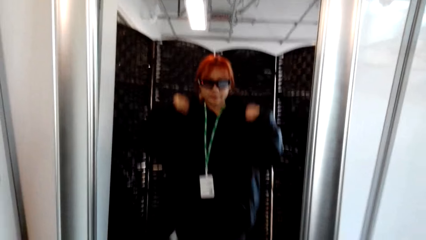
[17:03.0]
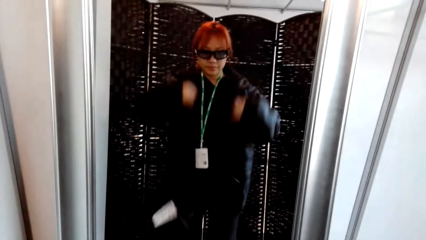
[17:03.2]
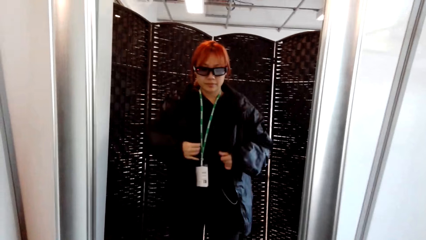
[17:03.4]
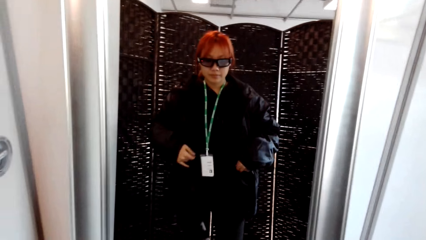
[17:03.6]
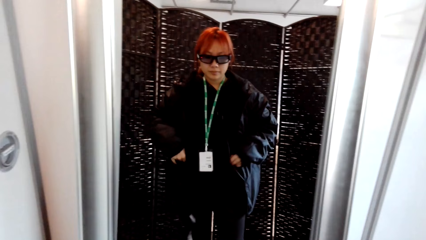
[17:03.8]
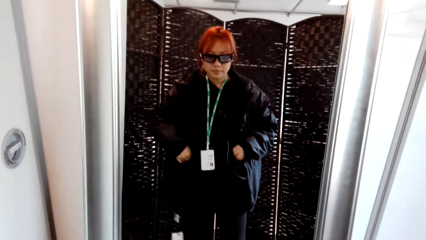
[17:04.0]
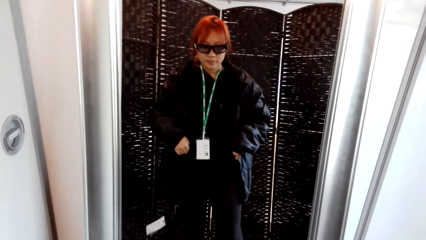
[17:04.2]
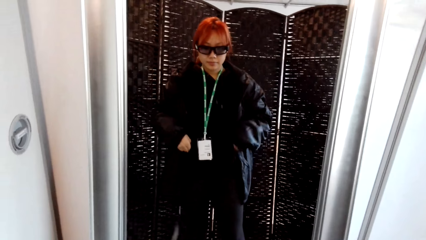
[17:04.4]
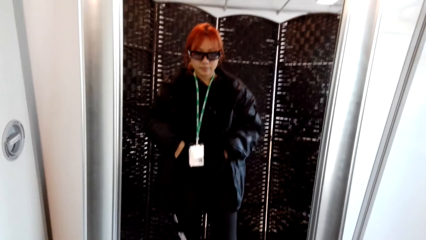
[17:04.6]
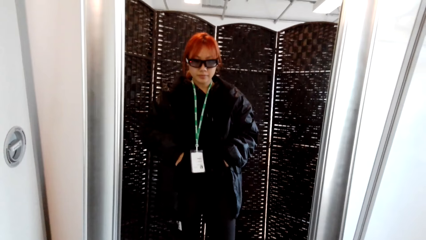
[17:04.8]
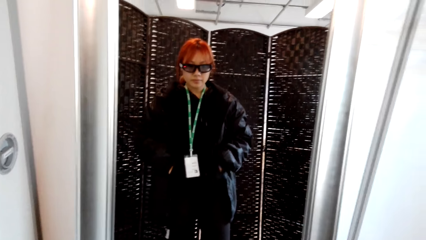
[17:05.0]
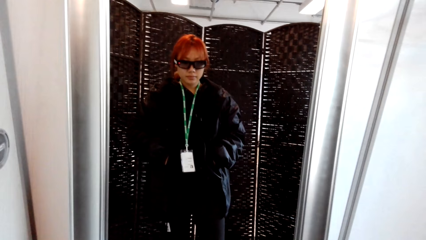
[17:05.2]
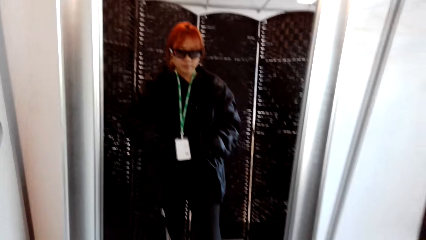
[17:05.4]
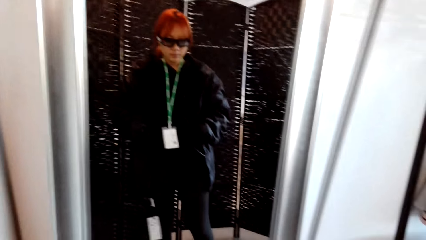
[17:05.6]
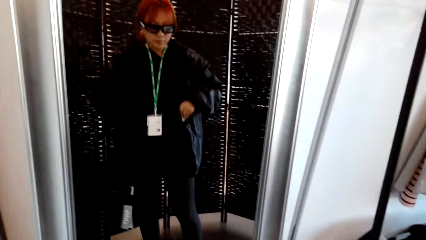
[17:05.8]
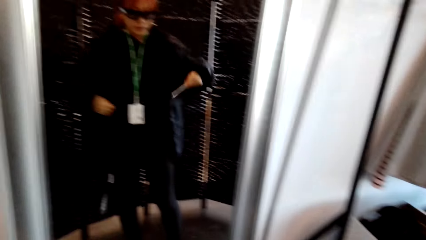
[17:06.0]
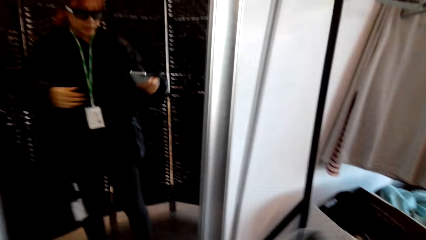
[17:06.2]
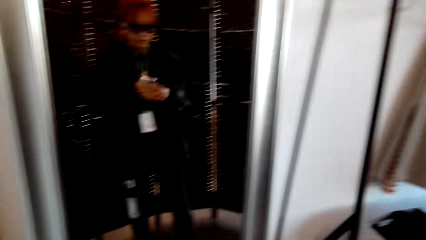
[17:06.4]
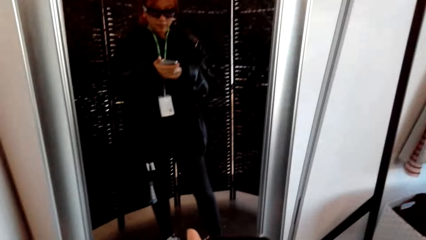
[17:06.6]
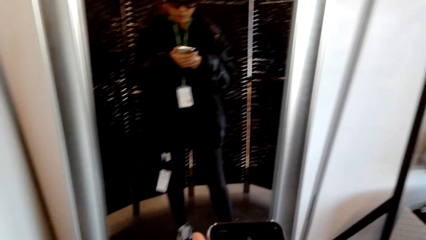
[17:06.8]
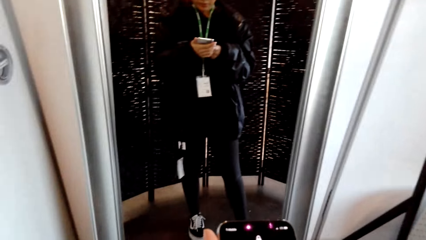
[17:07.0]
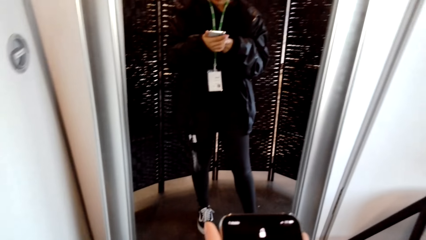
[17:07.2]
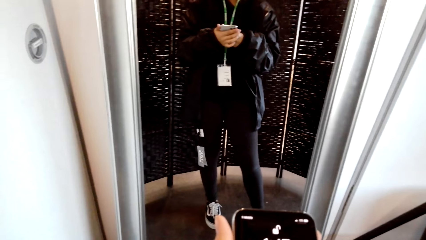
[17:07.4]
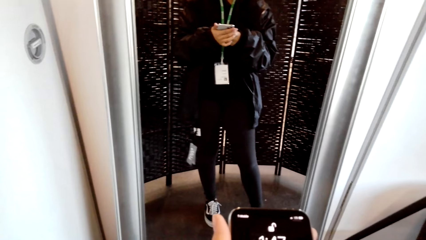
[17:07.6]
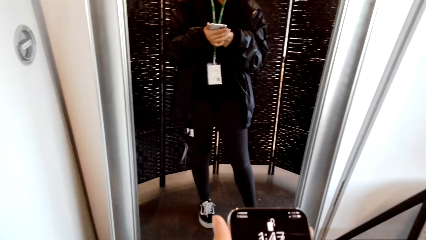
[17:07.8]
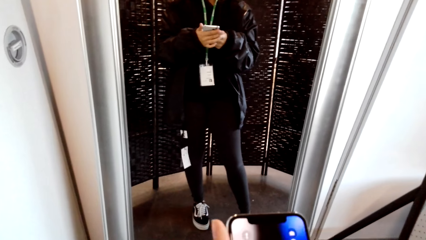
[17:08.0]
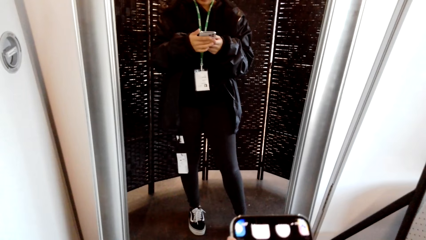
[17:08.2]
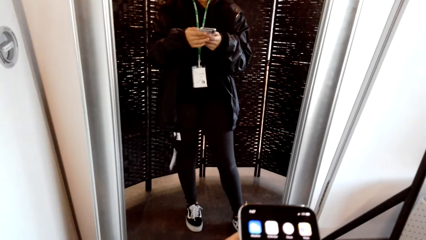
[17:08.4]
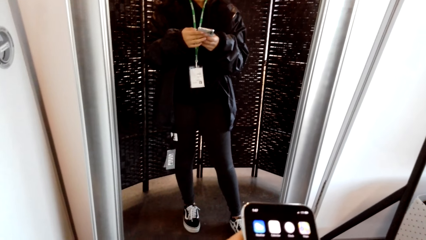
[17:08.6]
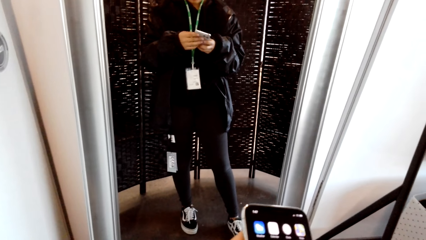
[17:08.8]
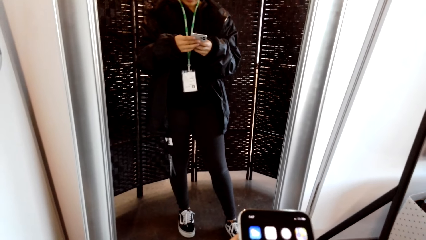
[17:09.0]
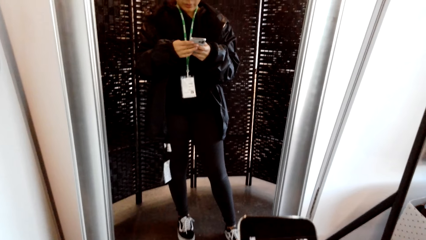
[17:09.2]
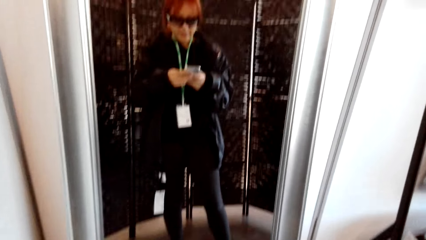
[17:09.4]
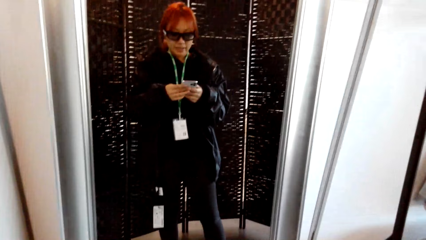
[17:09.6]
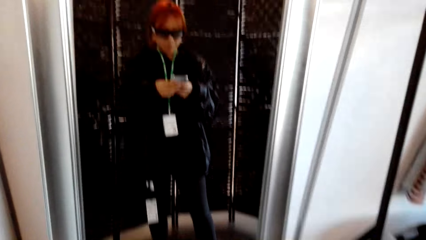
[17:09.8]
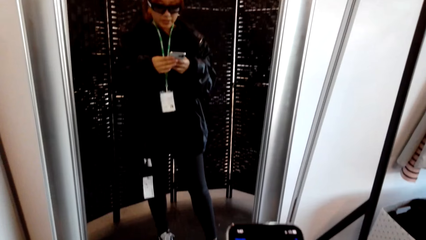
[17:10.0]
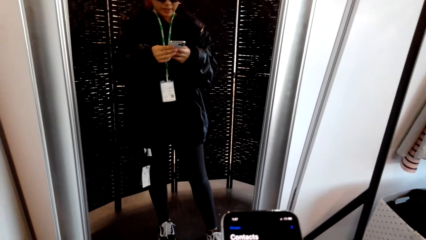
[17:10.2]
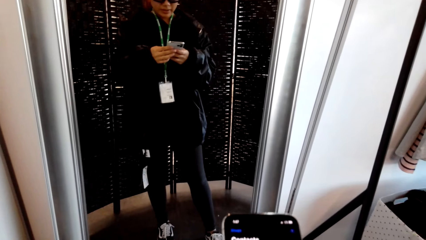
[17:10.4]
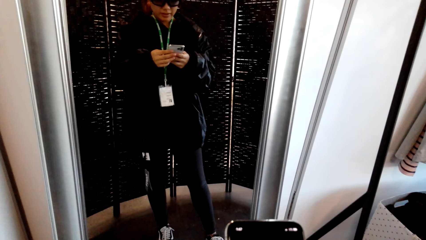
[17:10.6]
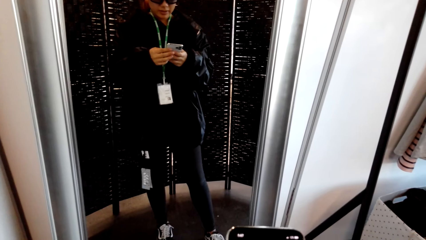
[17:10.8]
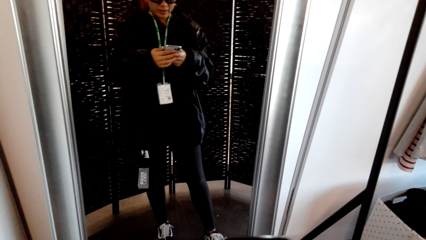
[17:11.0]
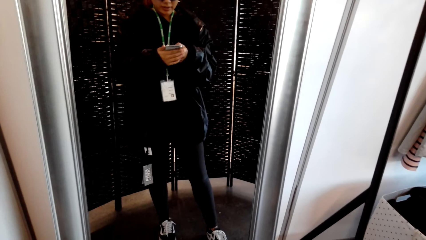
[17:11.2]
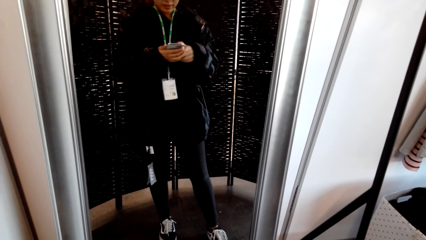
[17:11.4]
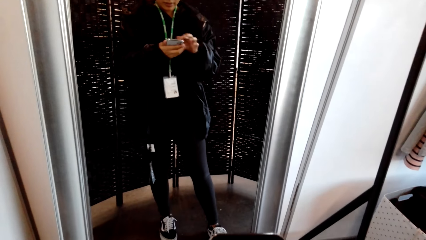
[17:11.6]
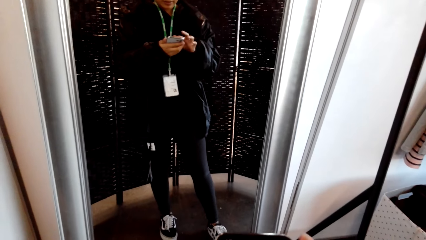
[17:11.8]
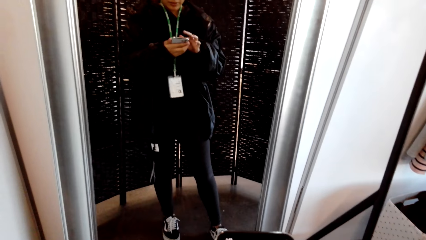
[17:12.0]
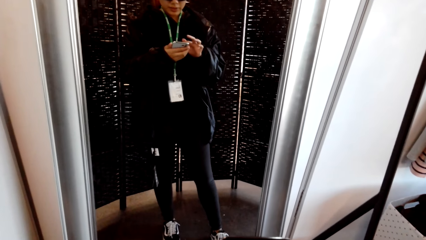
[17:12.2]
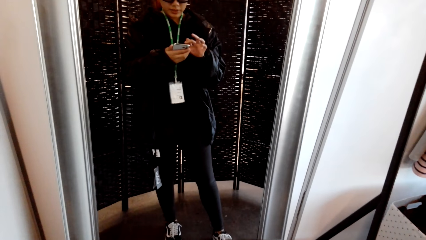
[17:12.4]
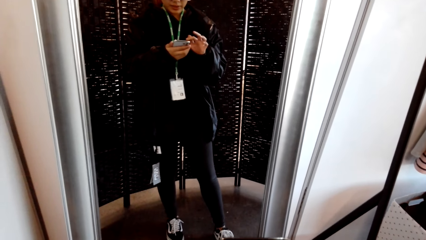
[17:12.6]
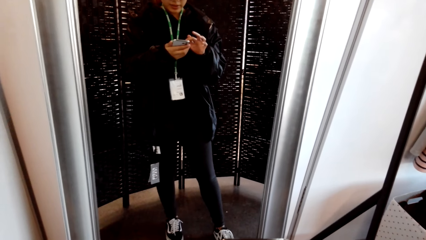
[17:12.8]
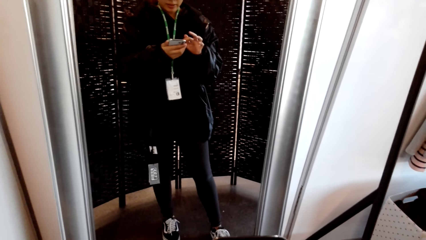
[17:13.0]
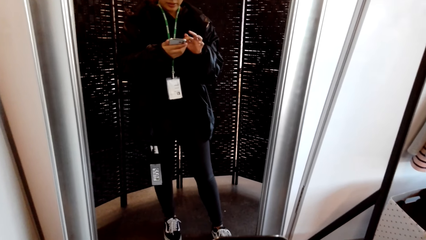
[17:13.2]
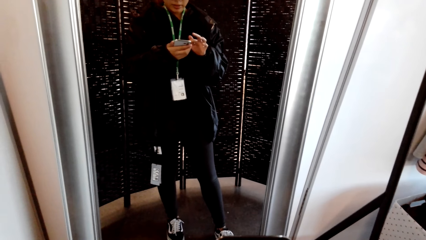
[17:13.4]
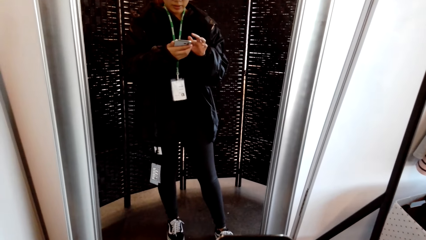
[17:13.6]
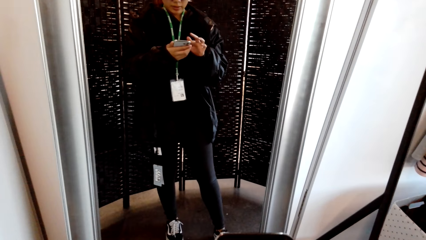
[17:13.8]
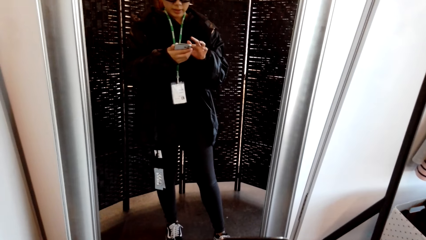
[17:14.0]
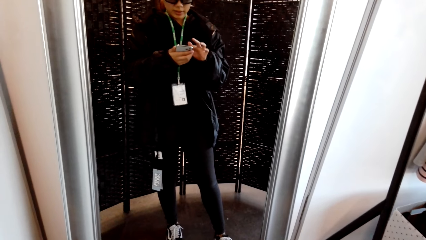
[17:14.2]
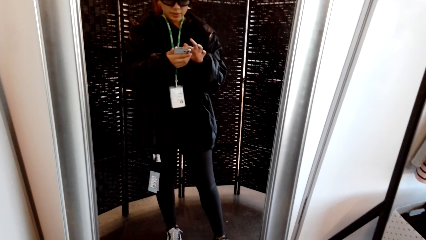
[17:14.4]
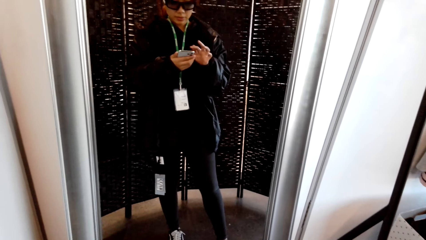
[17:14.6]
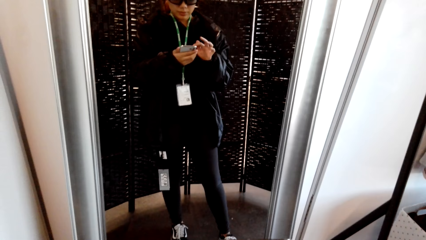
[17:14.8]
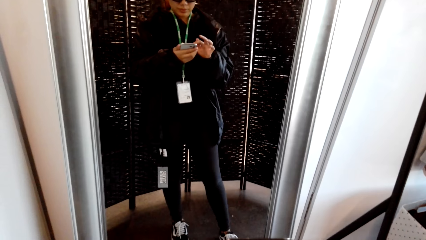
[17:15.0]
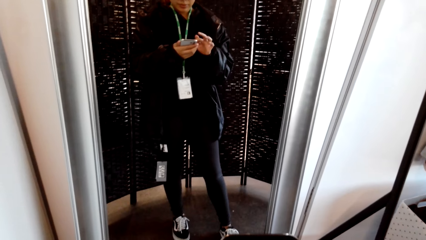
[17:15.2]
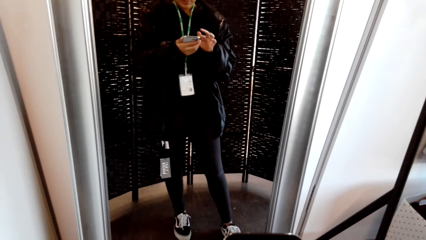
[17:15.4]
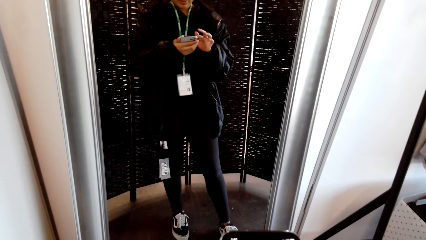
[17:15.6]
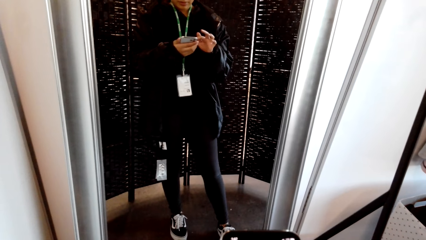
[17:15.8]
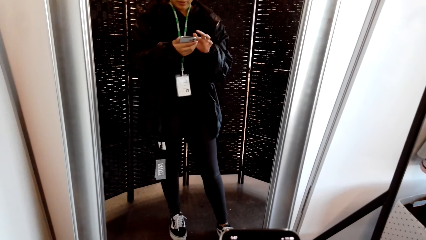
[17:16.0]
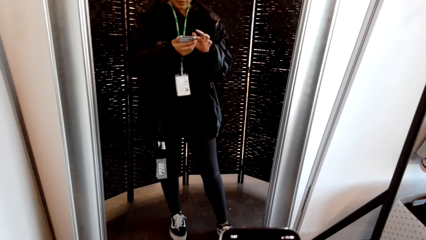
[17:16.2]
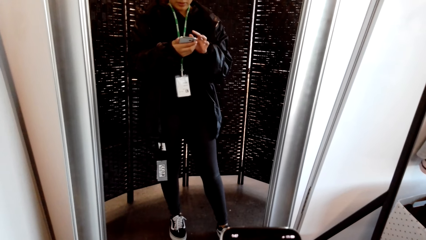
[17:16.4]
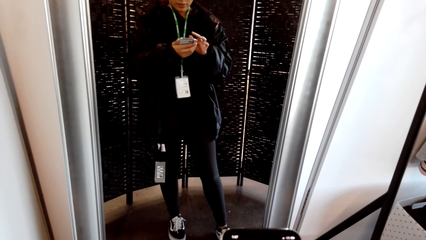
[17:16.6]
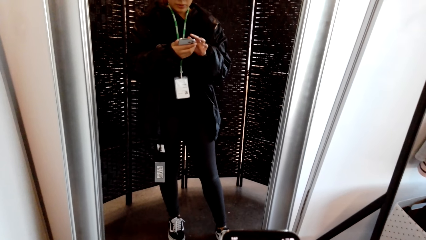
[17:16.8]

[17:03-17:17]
The camera wearer inserts the hand in the pocket. They remove the phone from the pocket. They look at the phone. They scroll on the phone. They type on the phone.

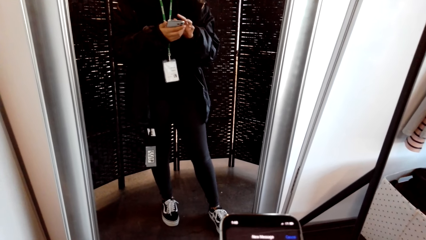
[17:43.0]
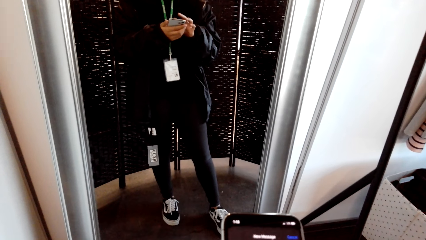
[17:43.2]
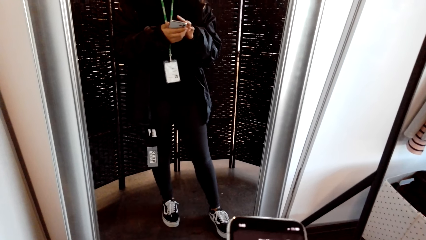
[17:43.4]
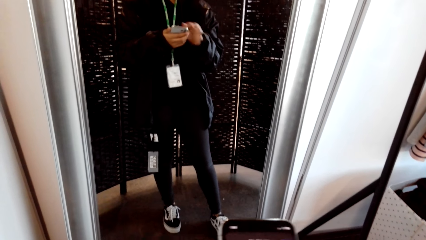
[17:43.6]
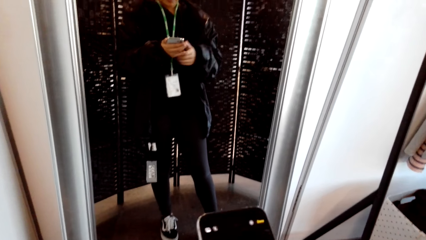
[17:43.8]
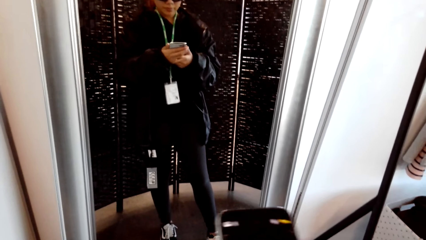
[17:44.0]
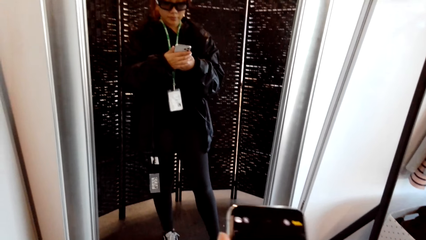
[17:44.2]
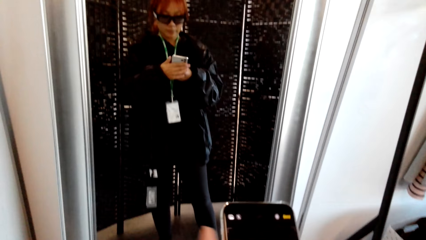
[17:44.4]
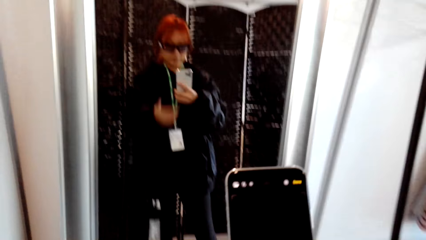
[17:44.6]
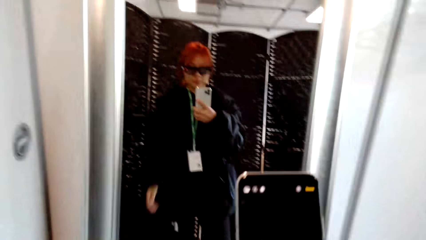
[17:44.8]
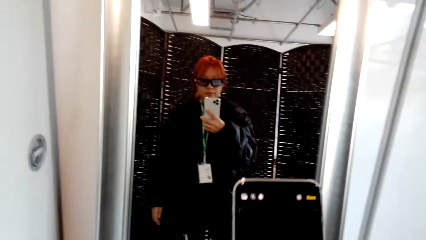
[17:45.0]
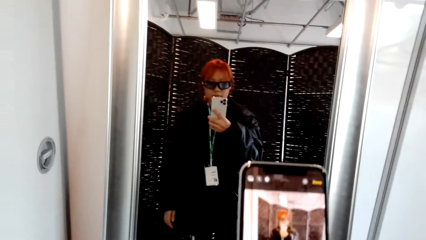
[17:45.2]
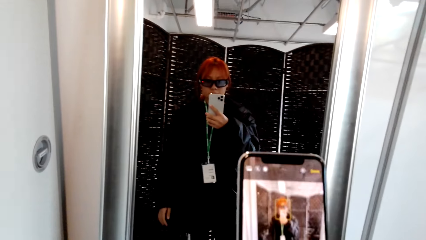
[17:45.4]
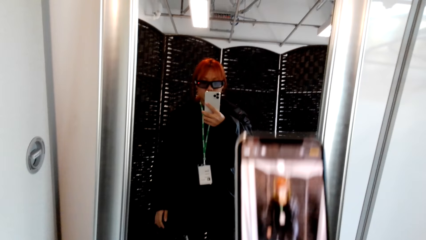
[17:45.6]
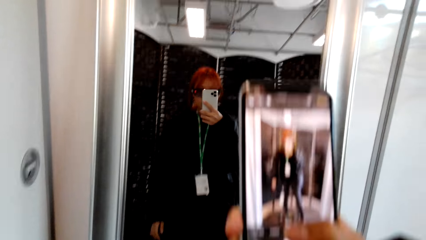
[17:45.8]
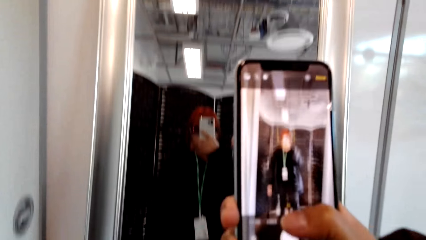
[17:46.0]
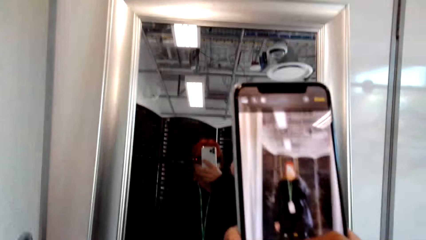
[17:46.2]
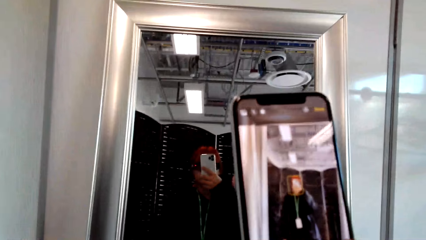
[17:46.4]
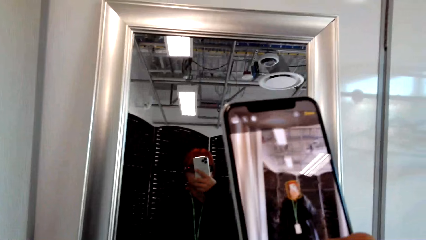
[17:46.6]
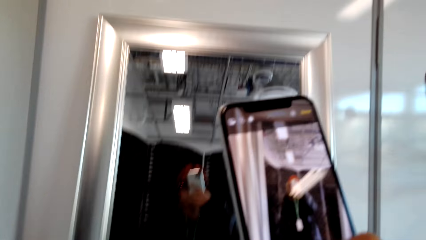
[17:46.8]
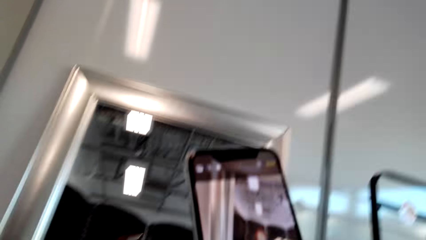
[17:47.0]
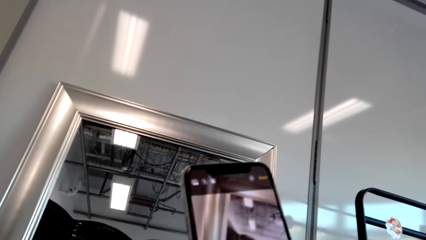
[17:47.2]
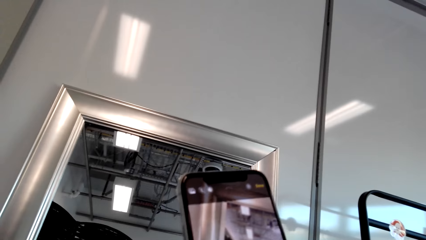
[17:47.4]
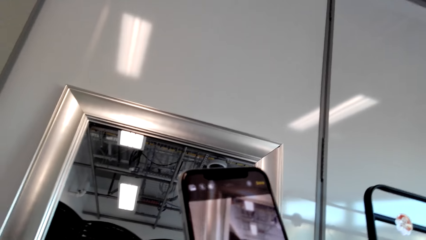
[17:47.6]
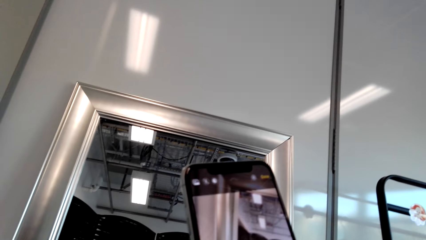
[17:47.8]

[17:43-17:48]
The camera wearer looks at themselves on the phone. They take a photo.
